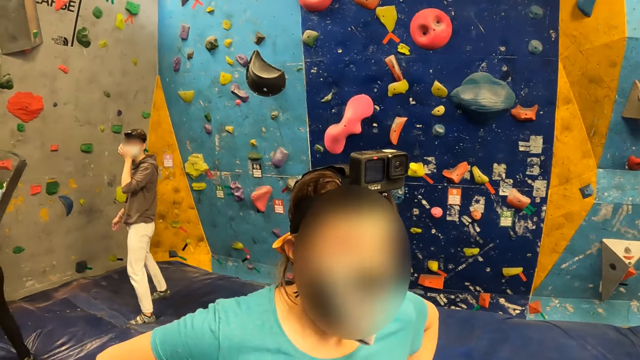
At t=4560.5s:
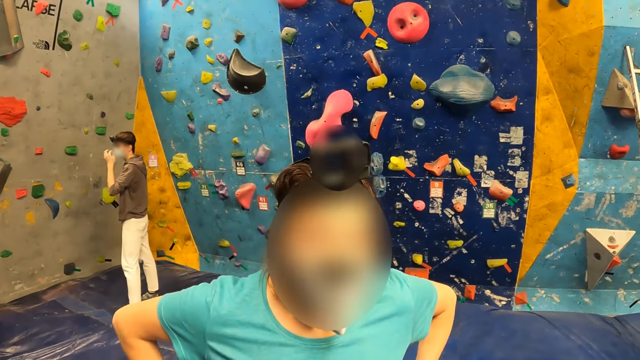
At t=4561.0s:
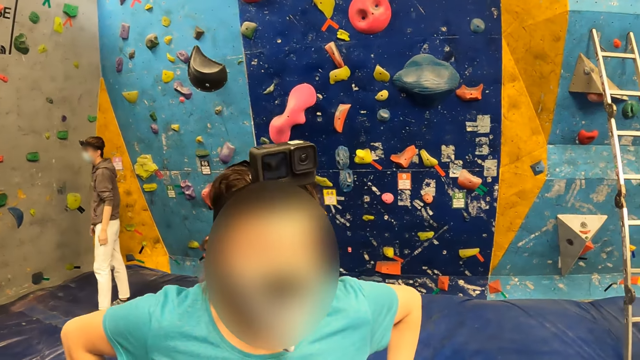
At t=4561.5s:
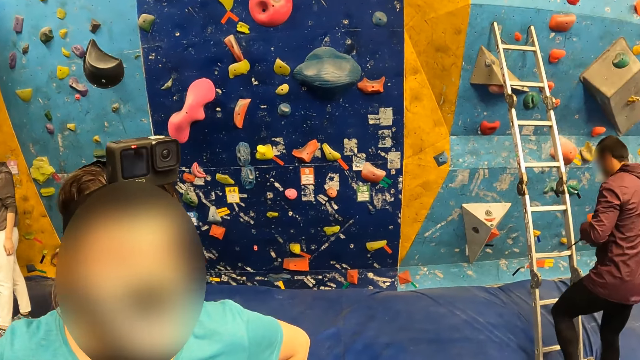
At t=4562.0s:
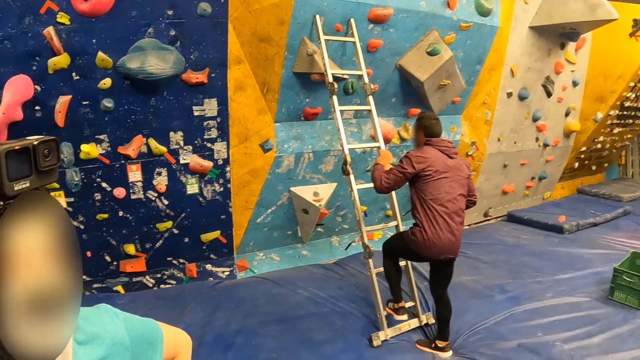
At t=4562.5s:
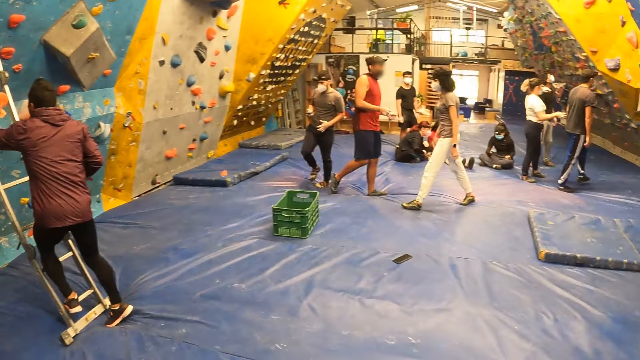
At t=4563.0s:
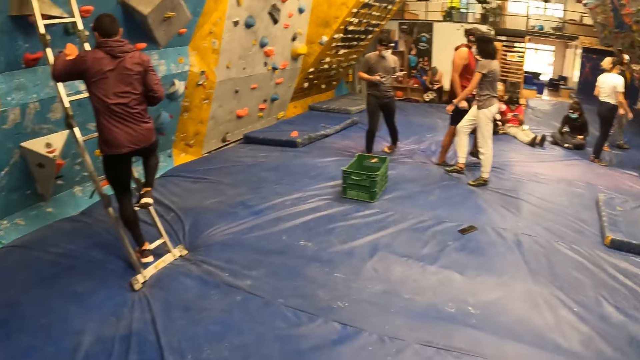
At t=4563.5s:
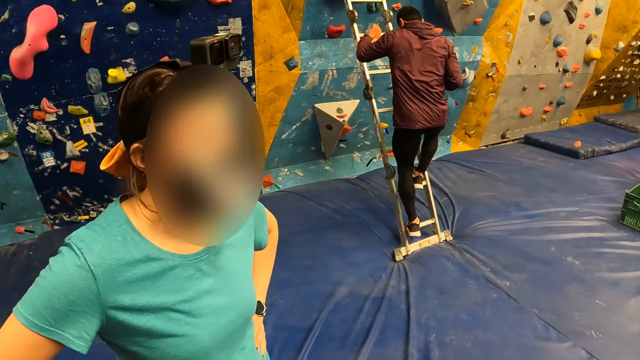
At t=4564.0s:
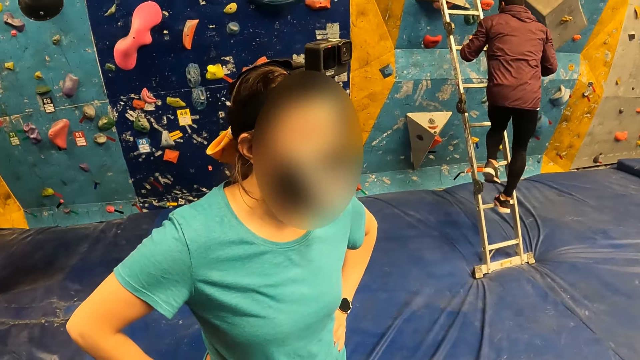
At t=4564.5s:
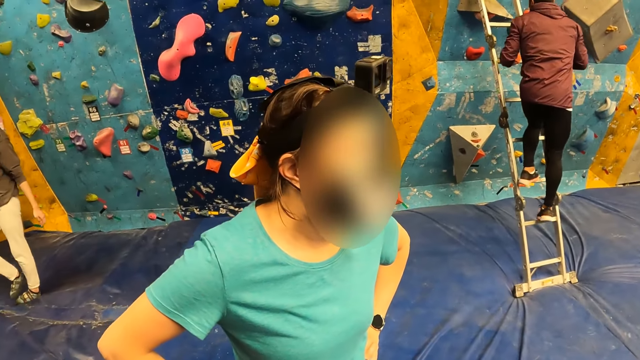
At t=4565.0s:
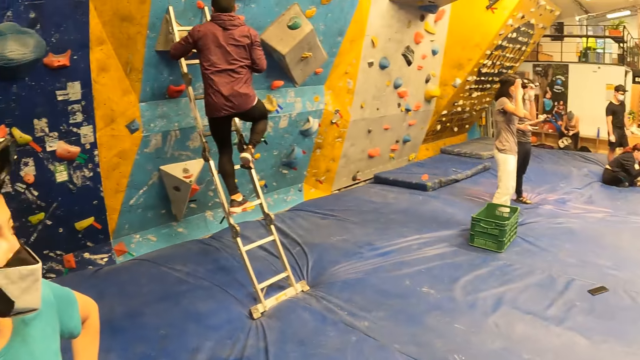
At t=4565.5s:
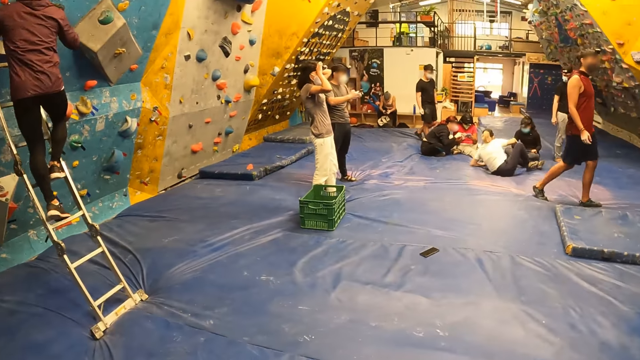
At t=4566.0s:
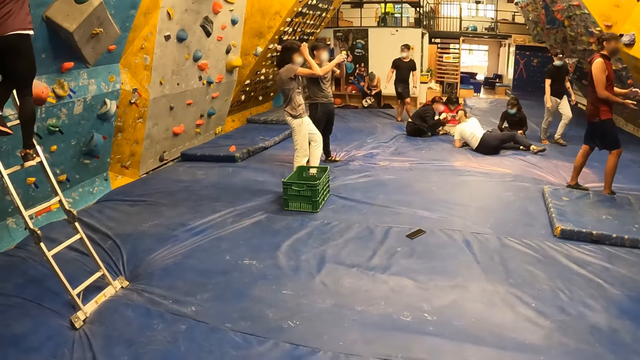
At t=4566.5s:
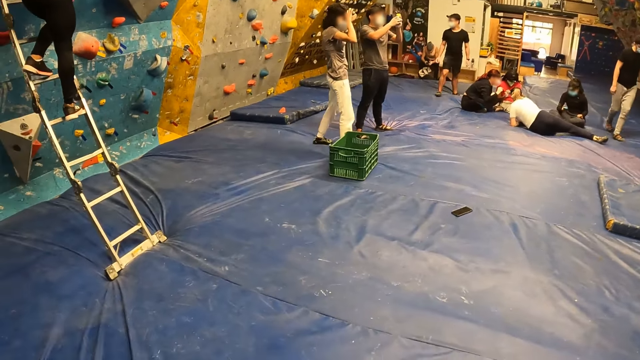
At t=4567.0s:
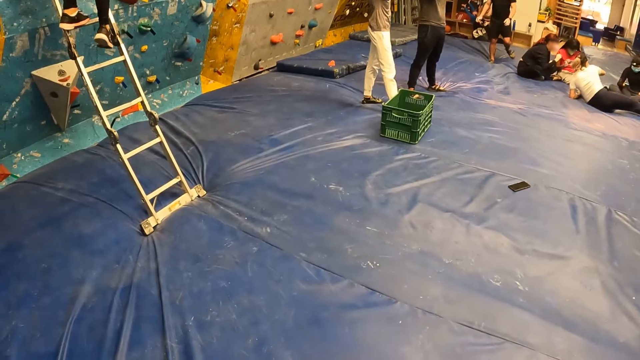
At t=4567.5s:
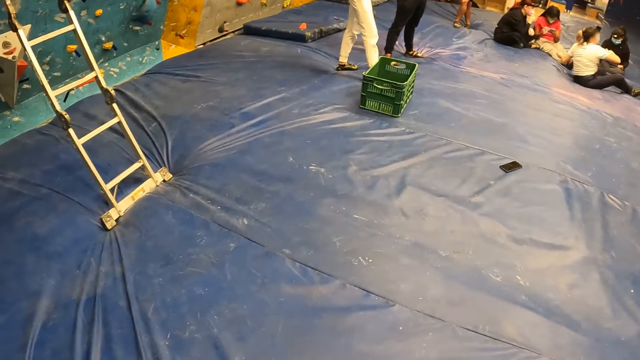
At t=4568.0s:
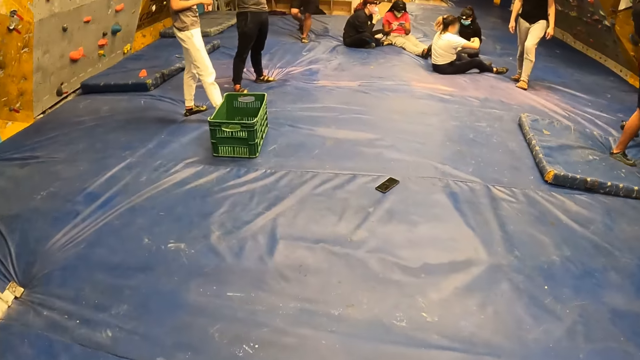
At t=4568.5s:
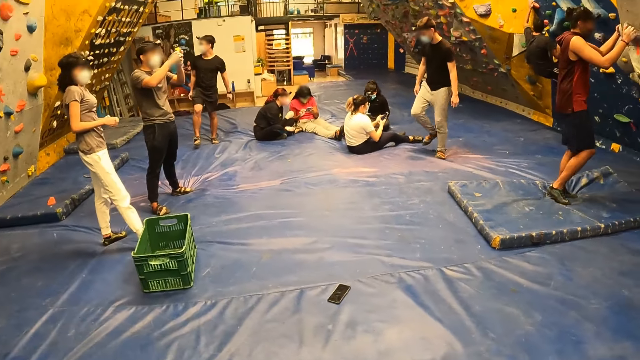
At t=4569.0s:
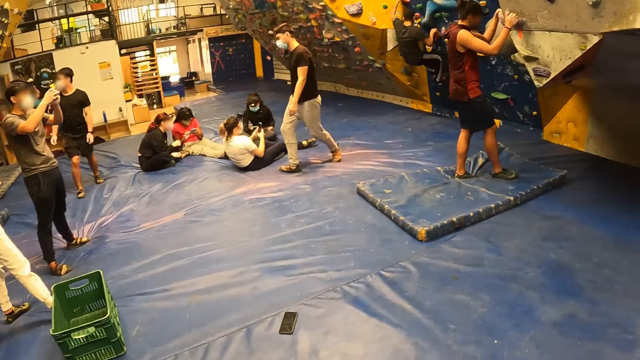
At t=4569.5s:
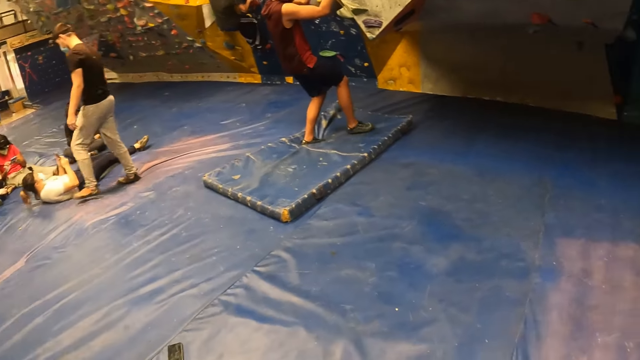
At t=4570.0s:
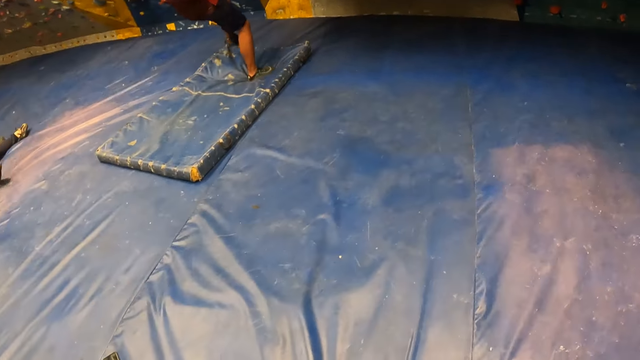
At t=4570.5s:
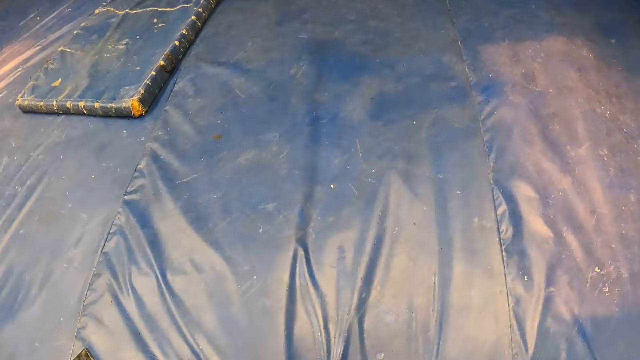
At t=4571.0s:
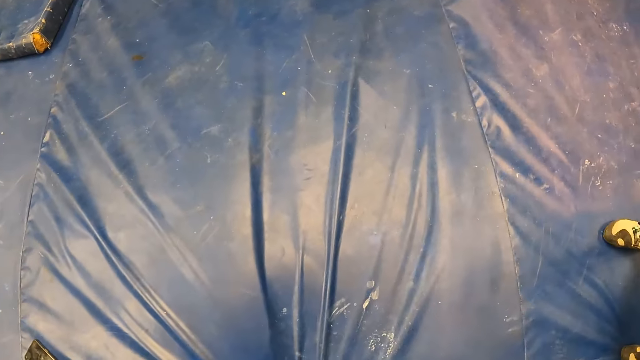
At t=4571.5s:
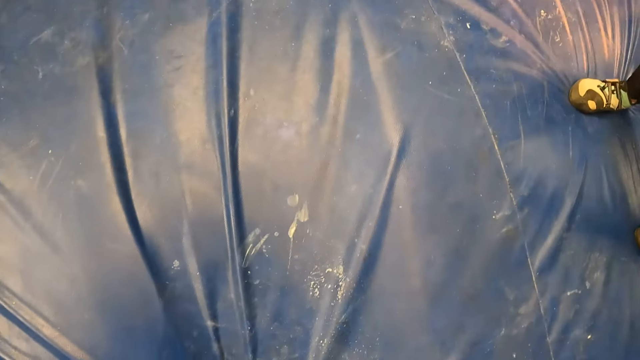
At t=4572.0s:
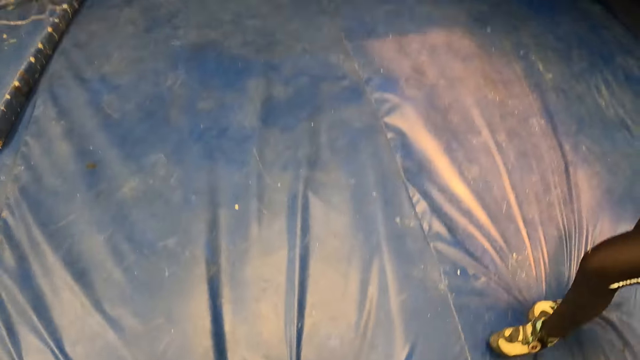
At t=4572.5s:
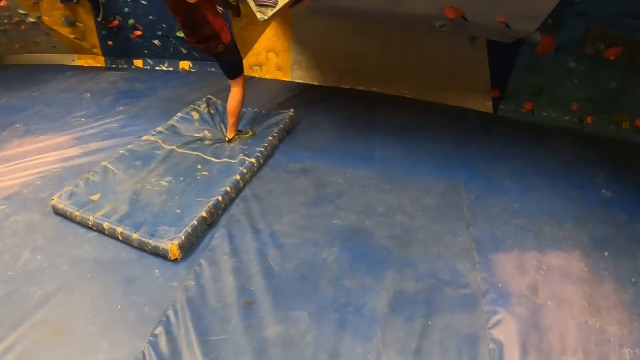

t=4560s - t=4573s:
A man moves the hand. The woman stares at the camera wearer. Another man steps on the ladder with his left foot. The second man climbs the staircase. Another man walks on the surface. Another man walks on the surface. Another man walks on the floor. The third man climbs a bouldering wall.

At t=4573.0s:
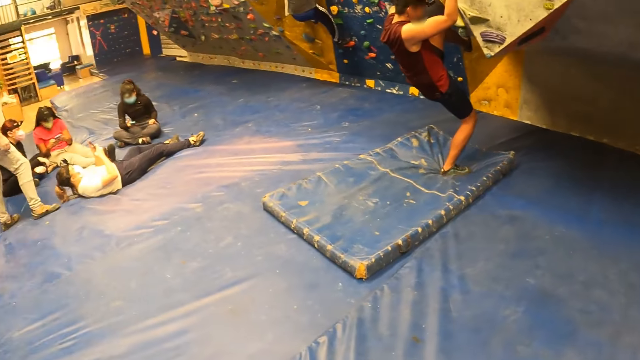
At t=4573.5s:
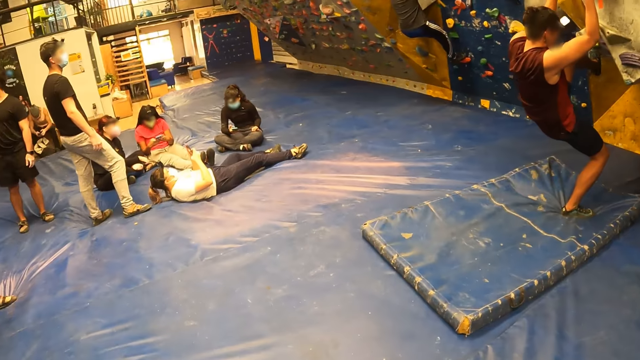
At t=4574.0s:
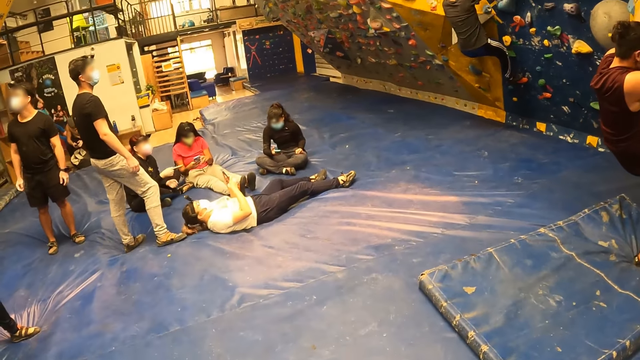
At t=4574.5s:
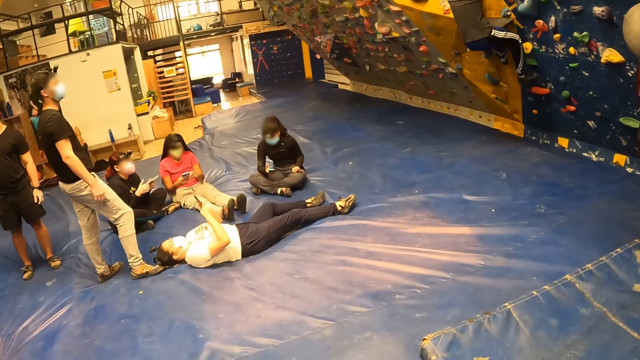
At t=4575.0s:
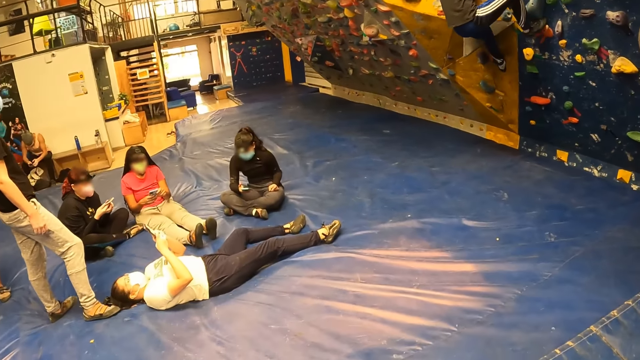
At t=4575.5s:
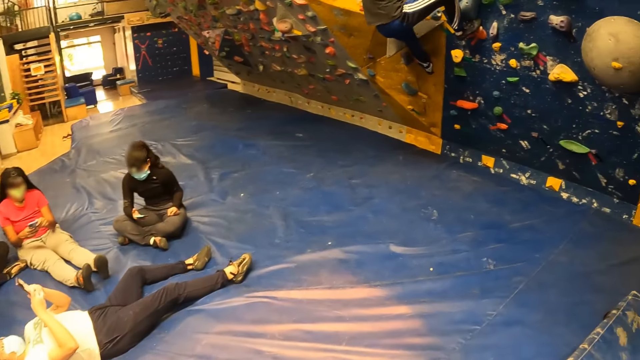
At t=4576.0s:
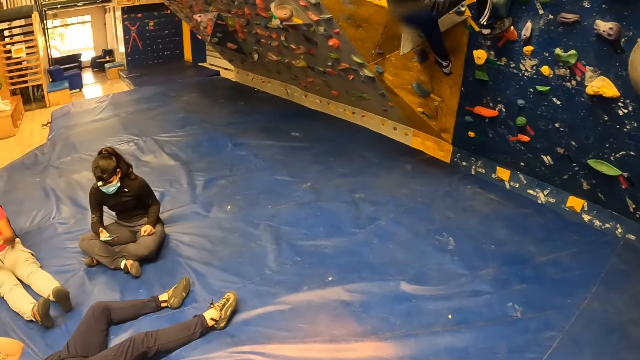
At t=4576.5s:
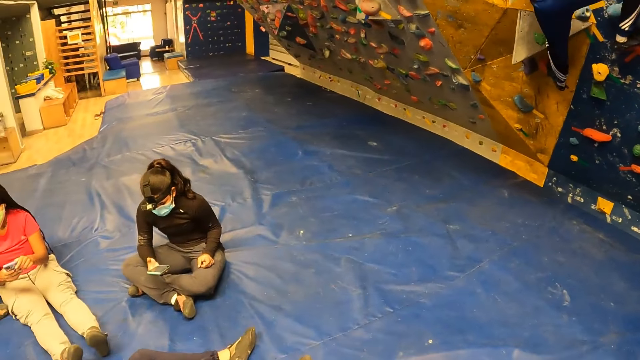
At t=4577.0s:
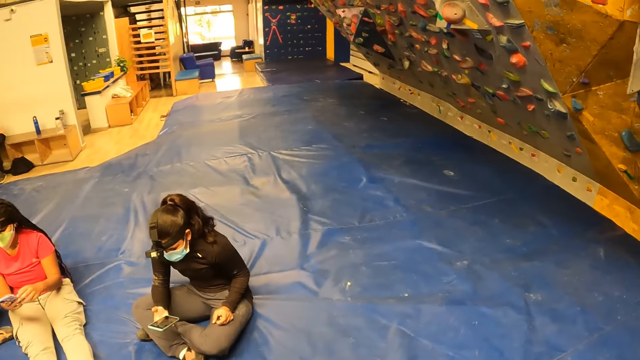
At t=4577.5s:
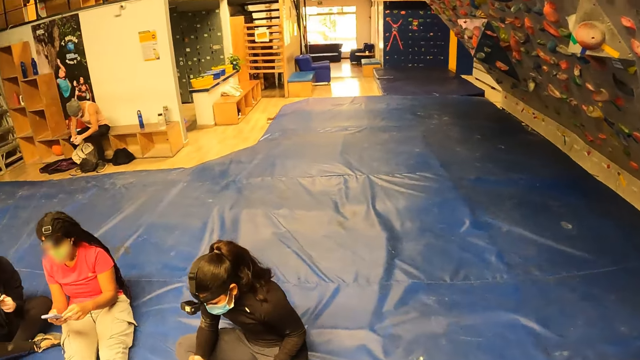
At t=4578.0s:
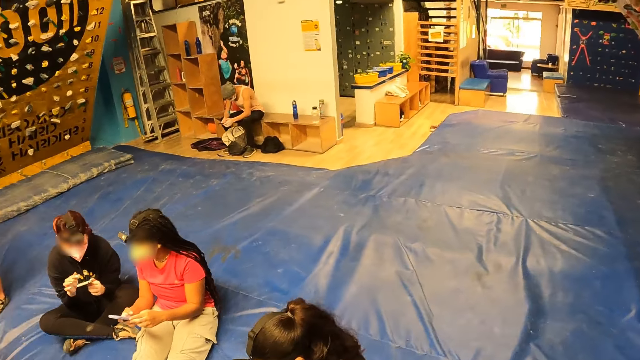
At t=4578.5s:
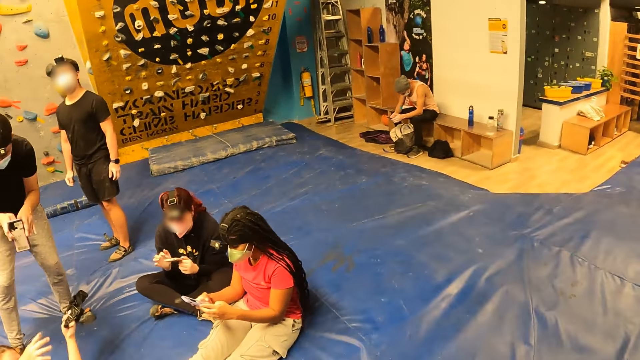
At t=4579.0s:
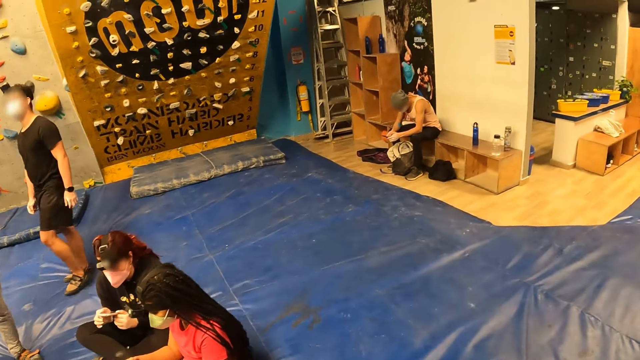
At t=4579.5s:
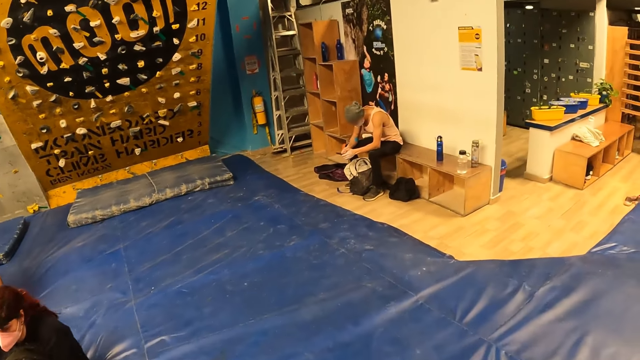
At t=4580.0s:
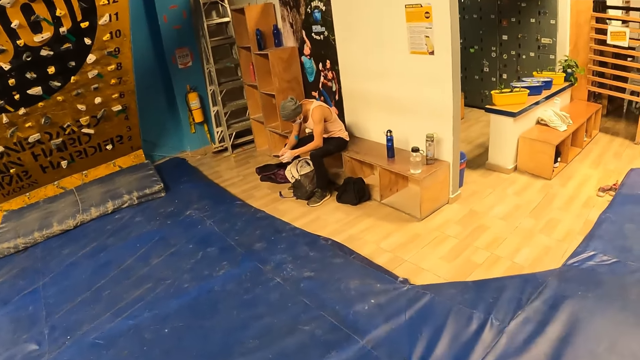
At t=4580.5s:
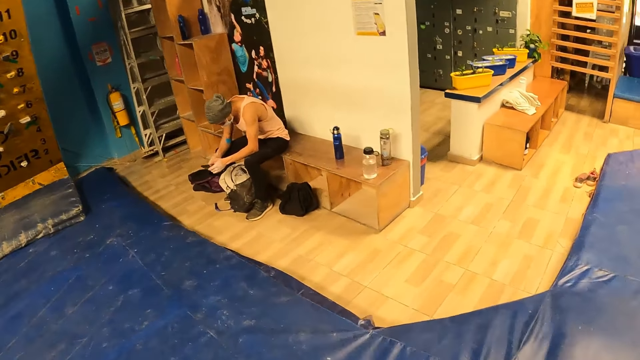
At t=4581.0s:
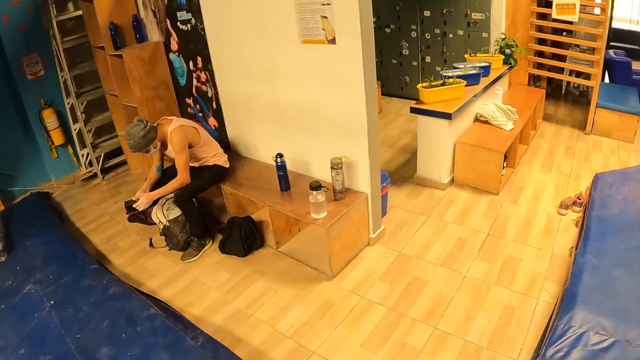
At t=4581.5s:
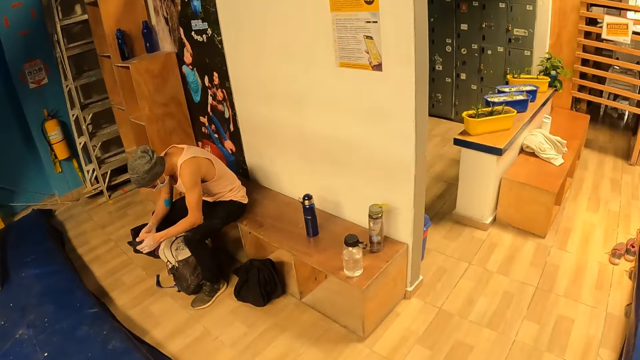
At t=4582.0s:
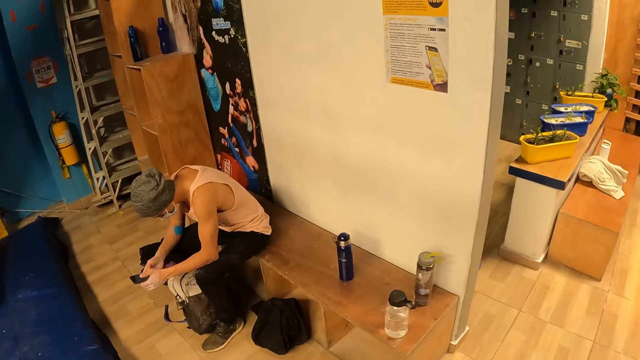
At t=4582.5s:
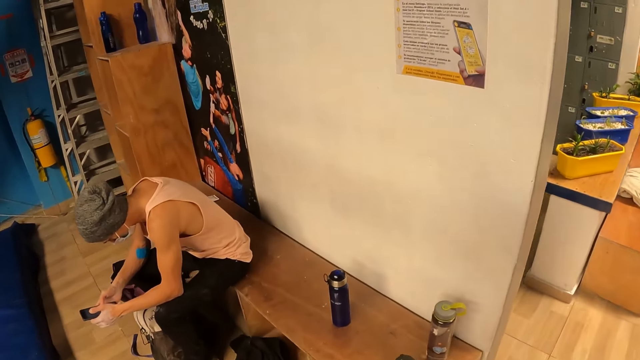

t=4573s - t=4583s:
A woman lays her head on the floor. Another woman picks up a phone with her right hand. The other woman operates the phone. The camera wearer walks towards a bench by a wall. A man climbs the wall. The other woman taps on the phone with her right index finger.
